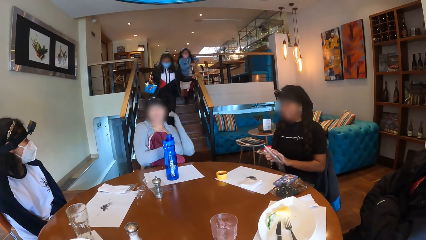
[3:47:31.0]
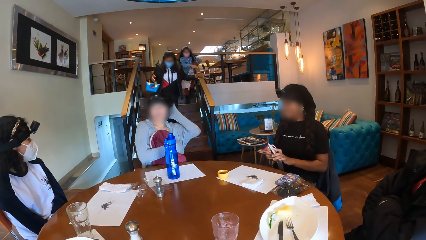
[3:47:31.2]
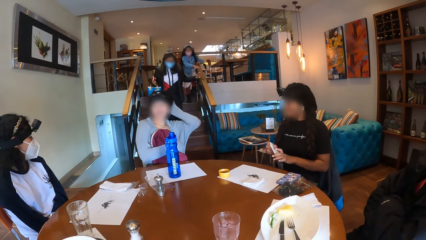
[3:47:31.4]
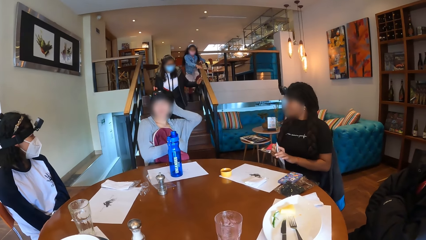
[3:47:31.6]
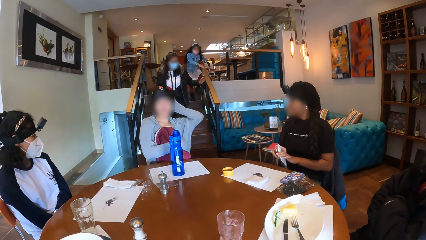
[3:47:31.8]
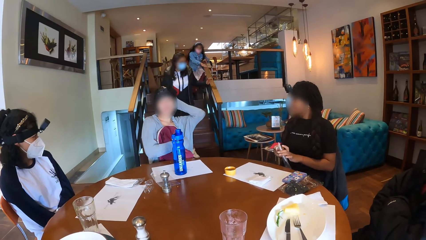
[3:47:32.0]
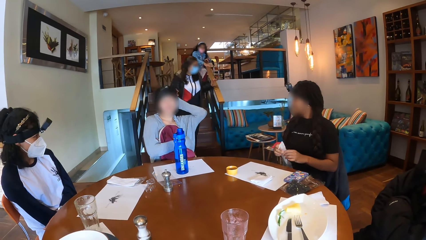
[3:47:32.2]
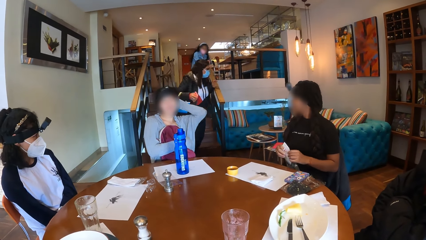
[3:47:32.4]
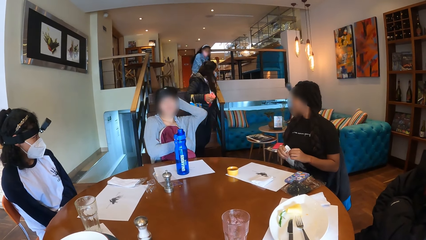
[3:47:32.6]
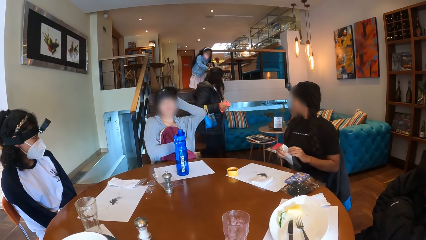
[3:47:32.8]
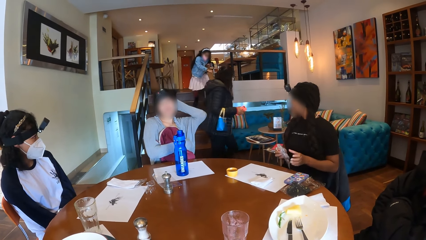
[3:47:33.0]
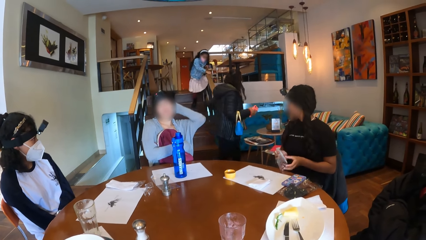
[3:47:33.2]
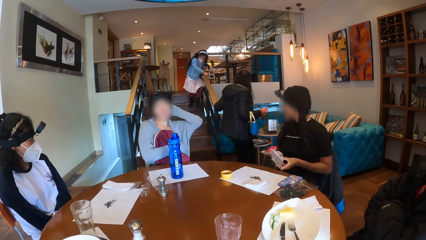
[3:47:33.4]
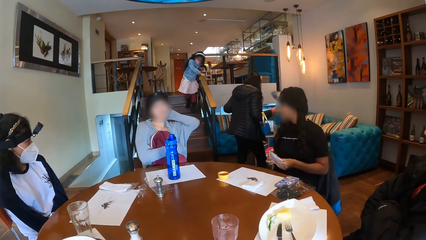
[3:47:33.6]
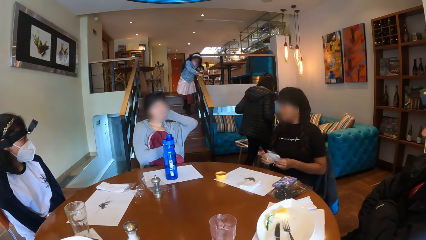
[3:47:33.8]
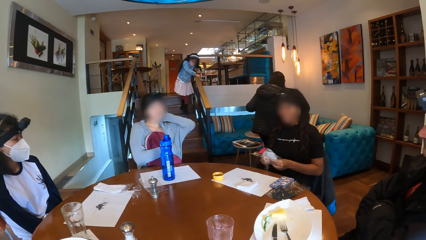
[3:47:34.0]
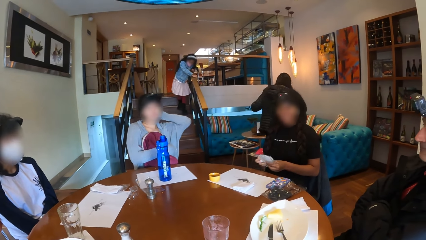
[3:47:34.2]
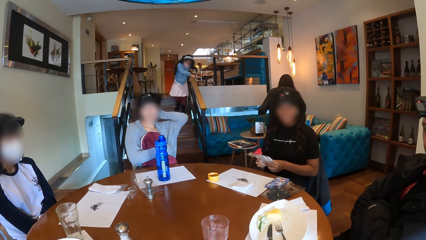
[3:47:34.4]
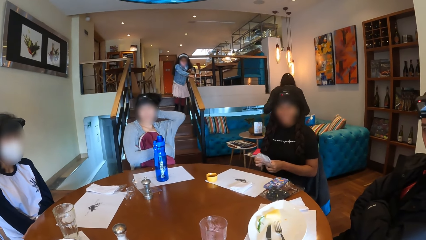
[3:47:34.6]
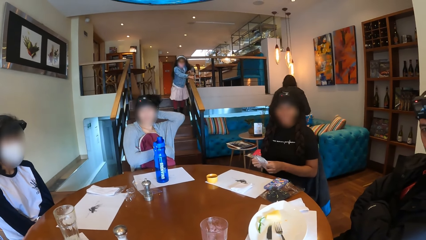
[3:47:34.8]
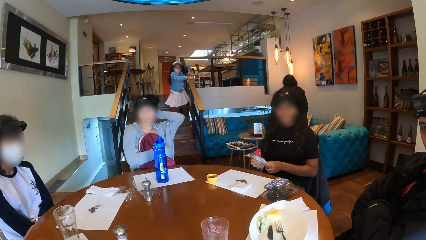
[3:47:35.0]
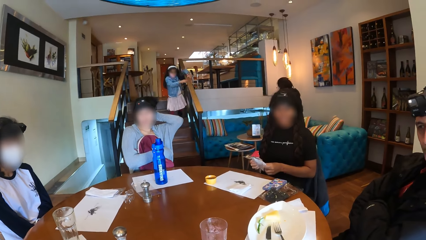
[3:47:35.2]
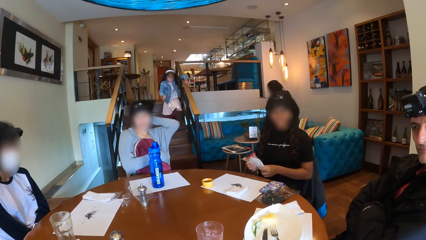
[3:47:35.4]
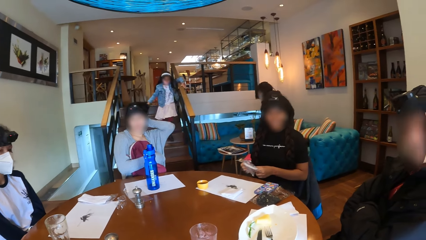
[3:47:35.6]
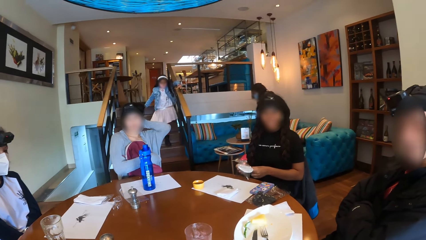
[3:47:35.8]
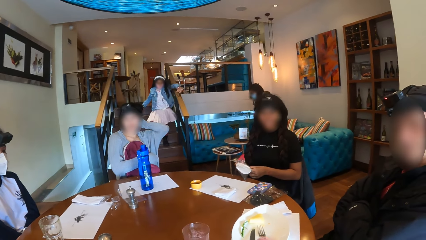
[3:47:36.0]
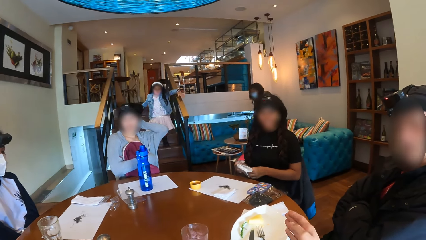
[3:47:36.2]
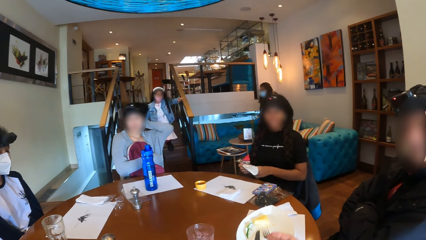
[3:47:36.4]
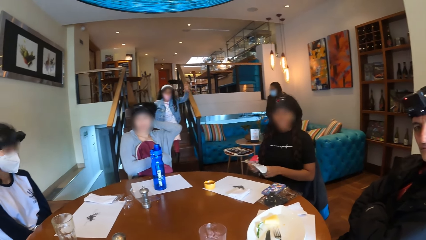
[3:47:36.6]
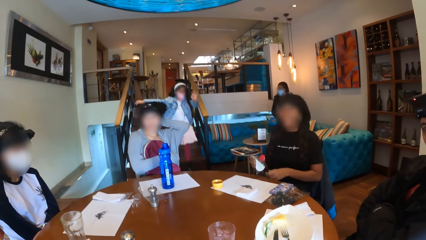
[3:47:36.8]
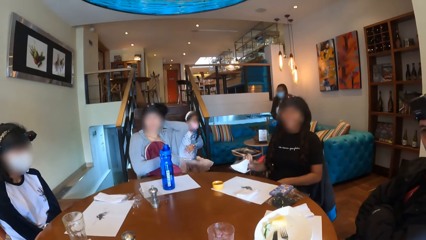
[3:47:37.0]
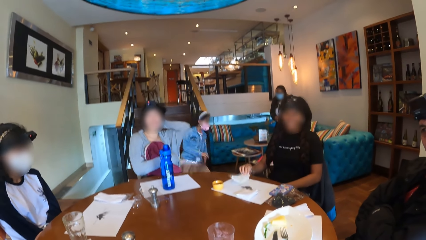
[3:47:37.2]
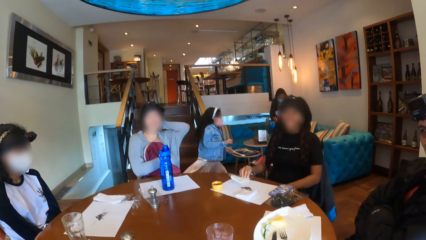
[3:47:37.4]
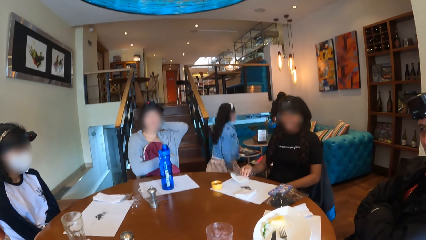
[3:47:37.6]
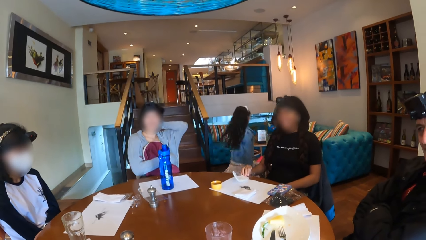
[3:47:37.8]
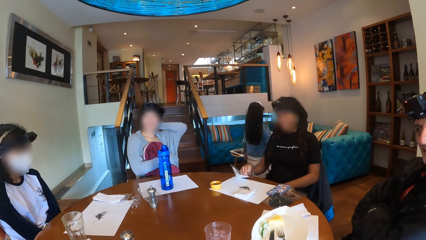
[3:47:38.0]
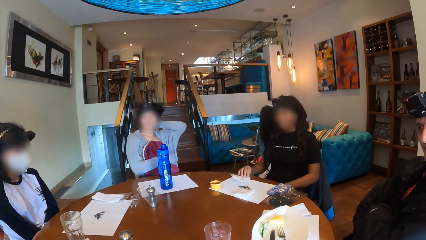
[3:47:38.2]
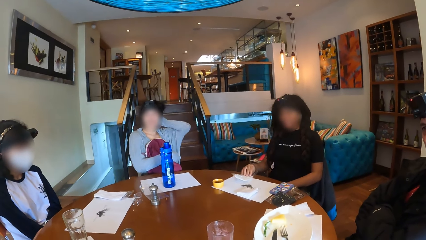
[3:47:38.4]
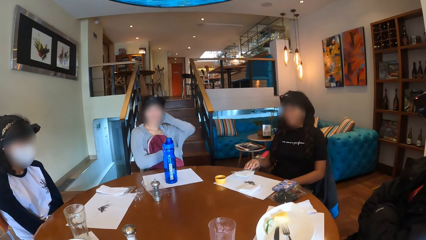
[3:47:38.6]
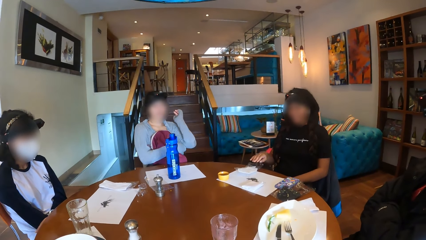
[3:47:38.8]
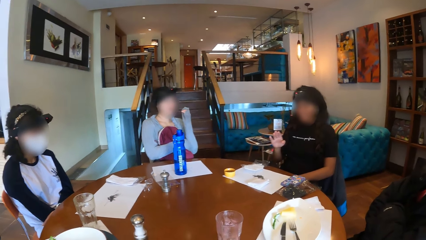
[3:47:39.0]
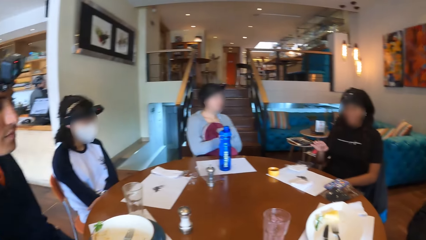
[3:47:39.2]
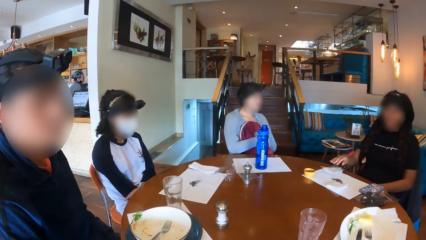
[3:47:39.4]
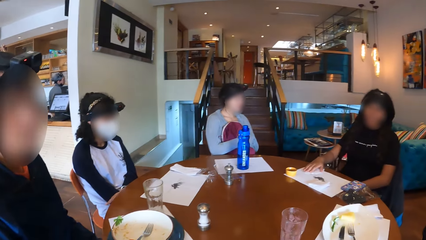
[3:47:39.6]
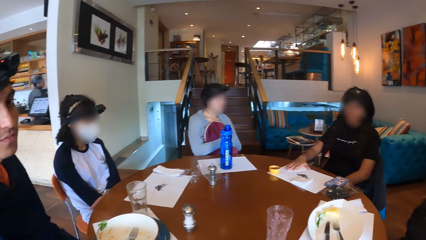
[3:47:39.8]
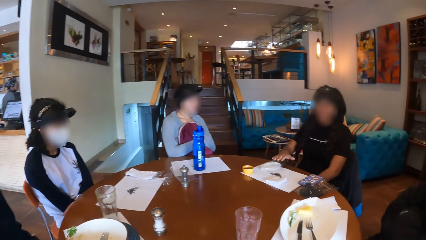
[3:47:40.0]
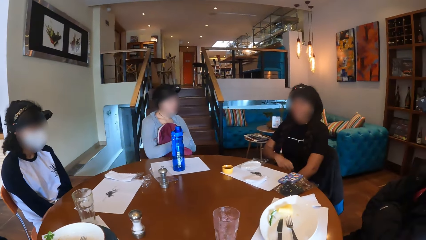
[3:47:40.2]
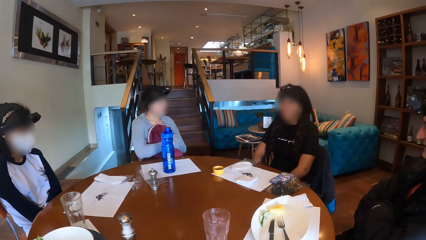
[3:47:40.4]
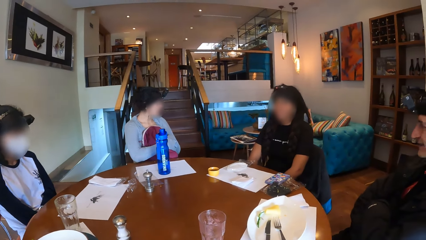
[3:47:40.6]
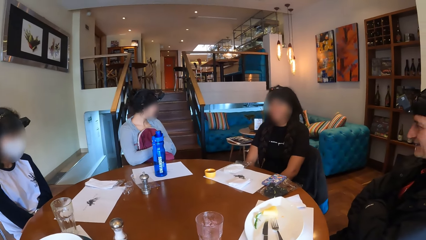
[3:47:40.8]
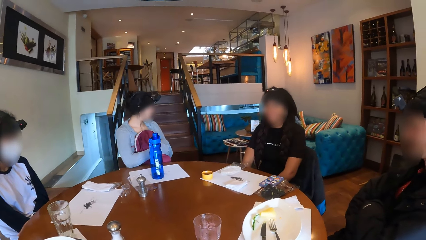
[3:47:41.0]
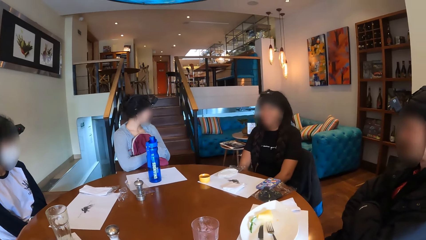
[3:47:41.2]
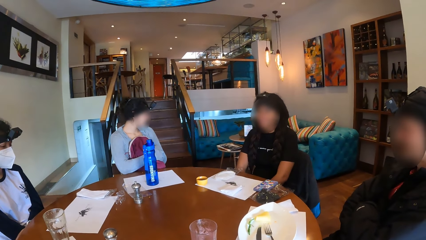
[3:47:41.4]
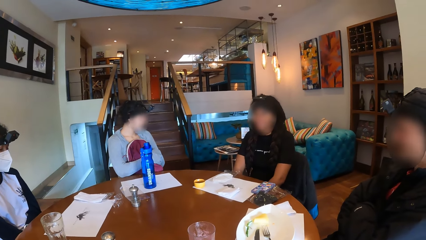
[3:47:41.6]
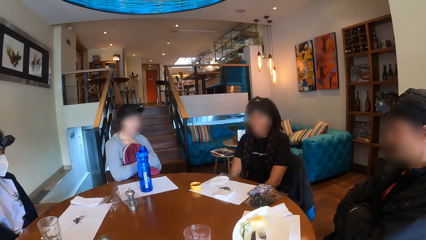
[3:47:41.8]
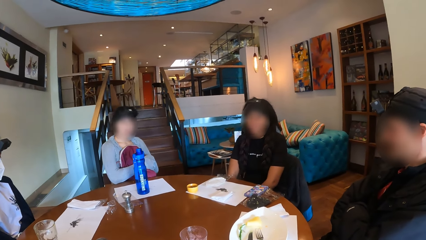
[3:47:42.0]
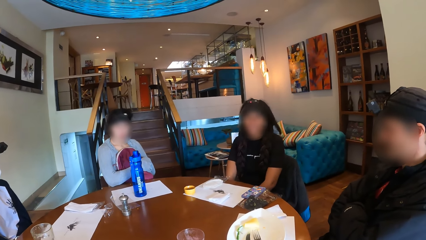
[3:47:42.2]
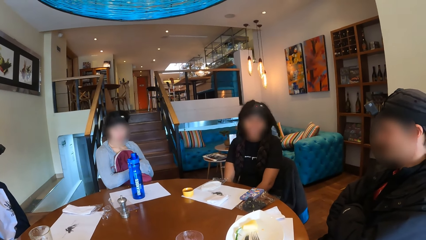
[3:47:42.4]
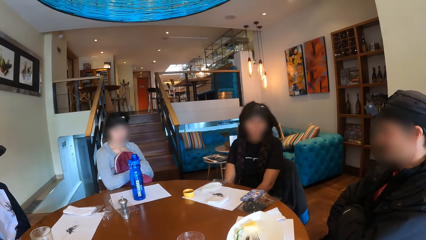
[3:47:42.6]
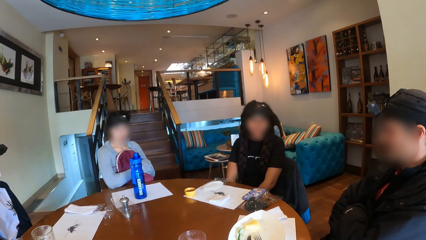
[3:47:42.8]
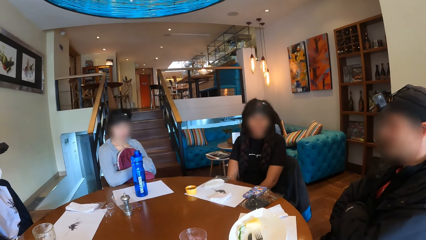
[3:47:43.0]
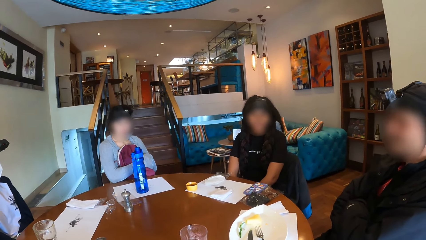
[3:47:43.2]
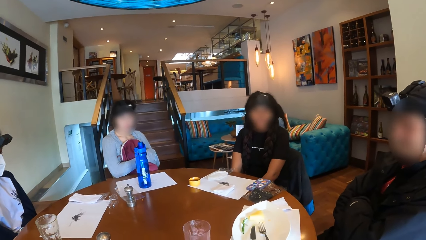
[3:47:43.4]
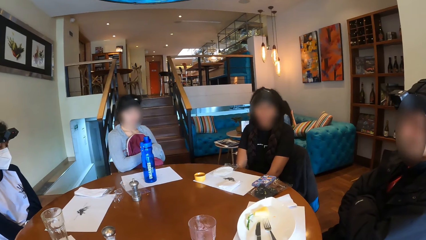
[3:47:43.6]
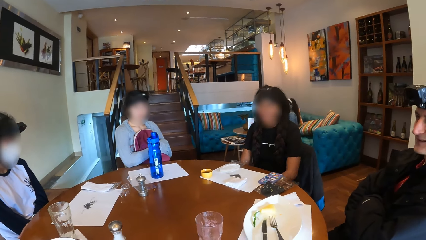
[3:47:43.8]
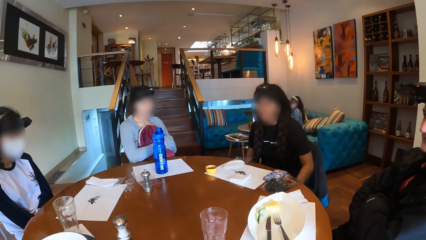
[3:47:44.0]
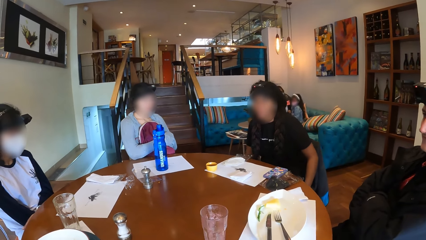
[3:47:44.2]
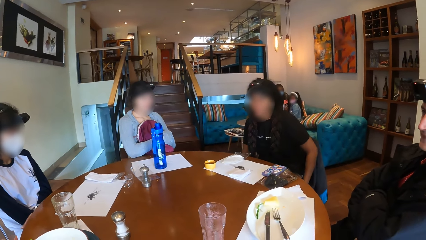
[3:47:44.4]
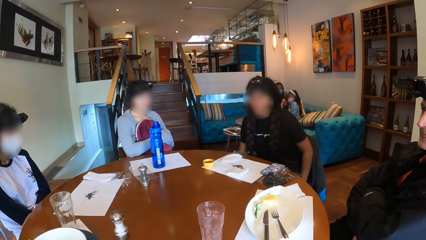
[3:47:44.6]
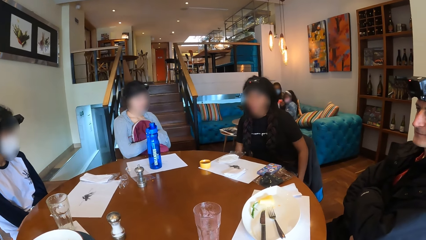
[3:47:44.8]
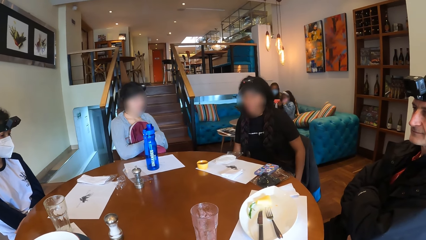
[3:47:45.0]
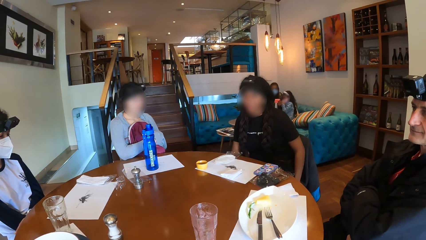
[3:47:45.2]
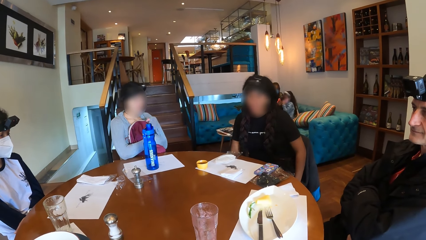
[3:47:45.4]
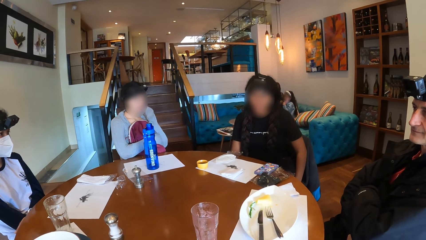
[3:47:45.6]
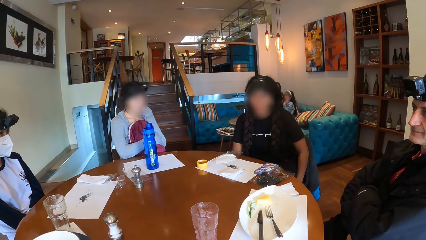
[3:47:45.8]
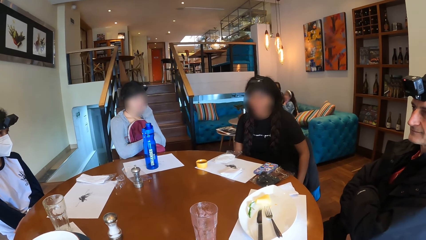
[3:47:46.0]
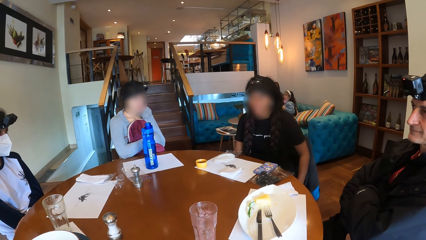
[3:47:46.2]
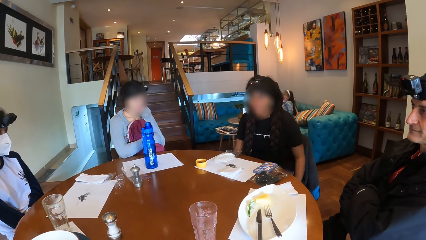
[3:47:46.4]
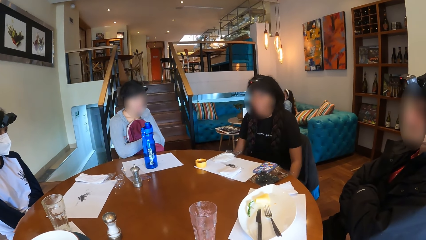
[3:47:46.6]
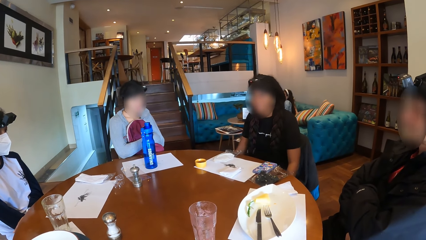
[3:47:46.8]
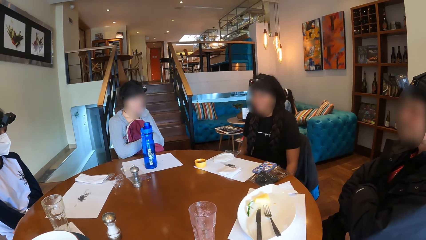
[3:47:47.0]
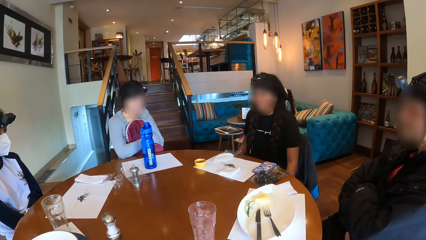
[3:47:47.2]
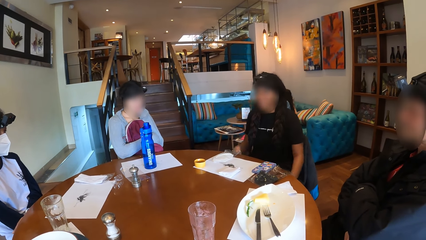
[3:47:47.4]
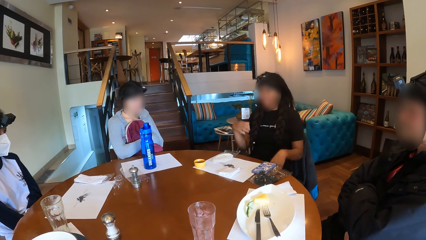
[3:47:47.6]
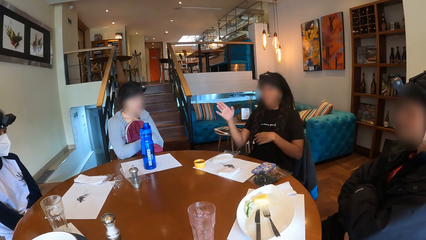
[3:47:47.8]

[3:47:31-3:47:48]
A woman touches her head with her left hand. Another woman places the cellophane and the face mask on the table with her right hand. The other woman talks to the camera wearer and the group of people around the table. The other woman touches the cellophane and face mask on the table with her right hand. The camera wearer looks around the table. The first woman touches her face with her left hand.
